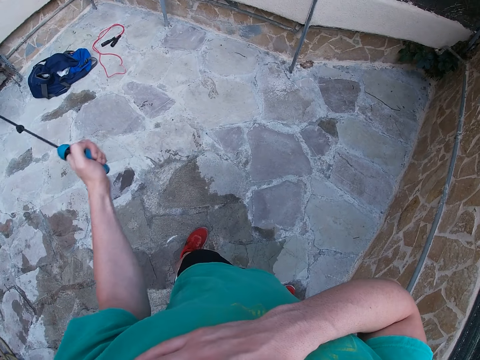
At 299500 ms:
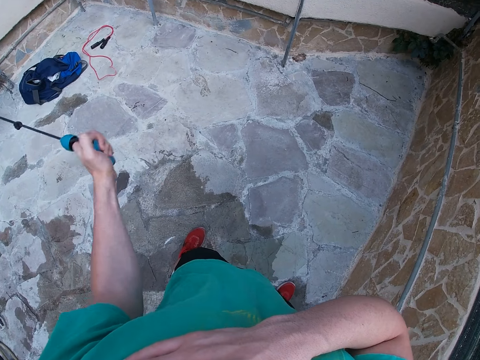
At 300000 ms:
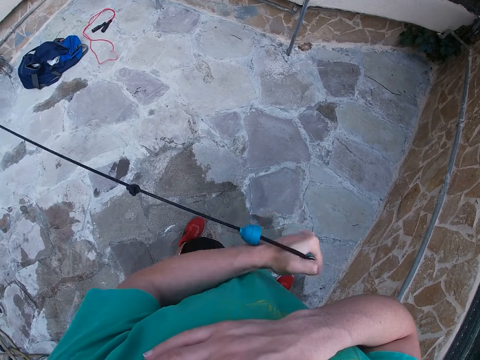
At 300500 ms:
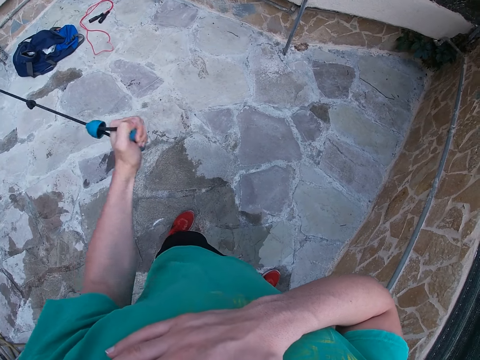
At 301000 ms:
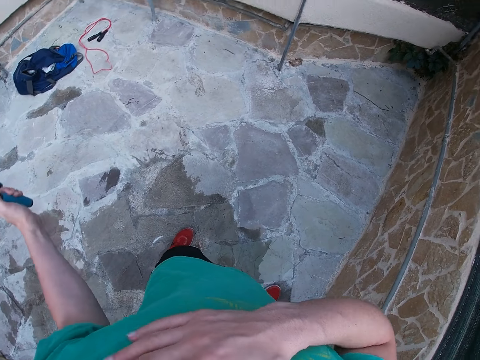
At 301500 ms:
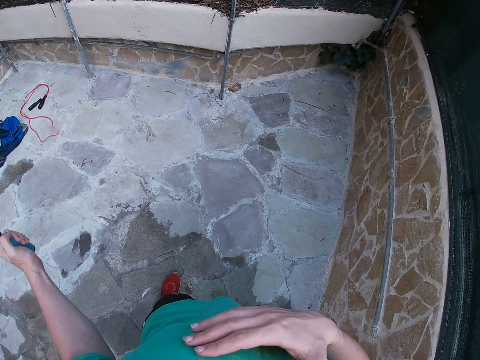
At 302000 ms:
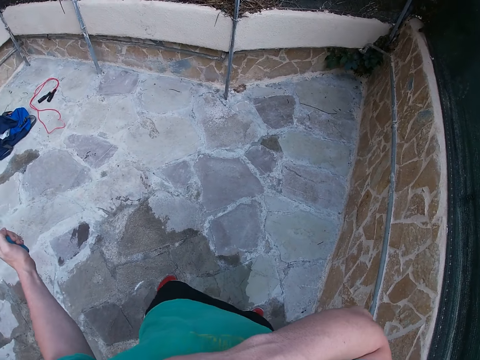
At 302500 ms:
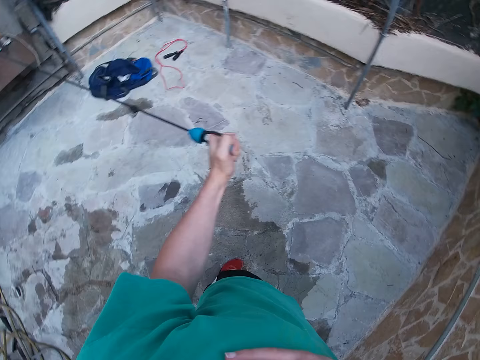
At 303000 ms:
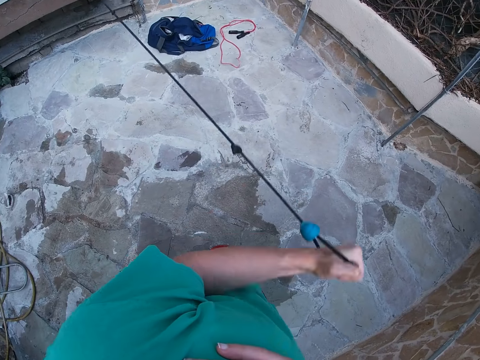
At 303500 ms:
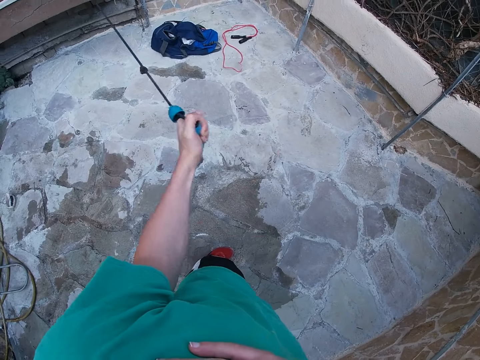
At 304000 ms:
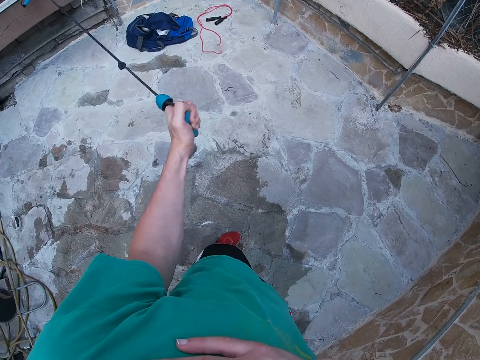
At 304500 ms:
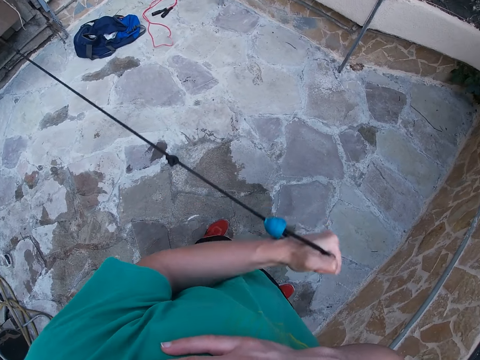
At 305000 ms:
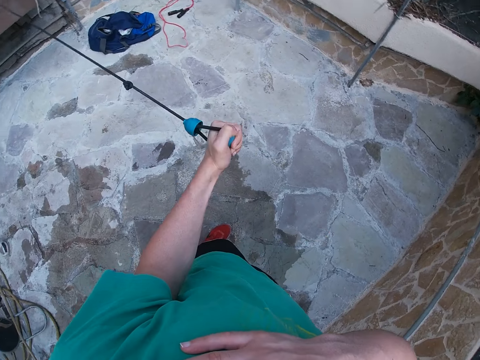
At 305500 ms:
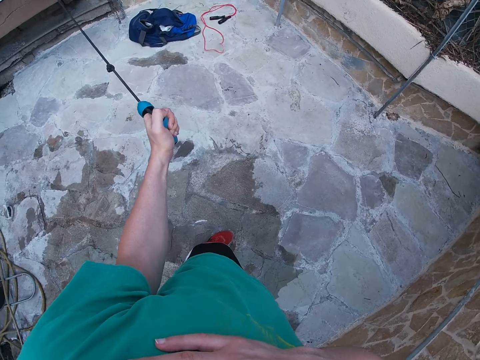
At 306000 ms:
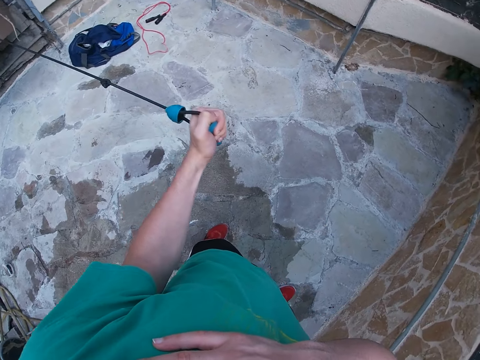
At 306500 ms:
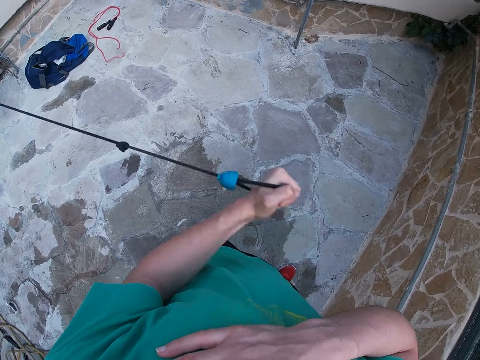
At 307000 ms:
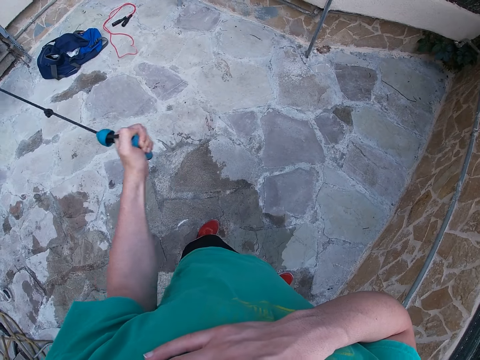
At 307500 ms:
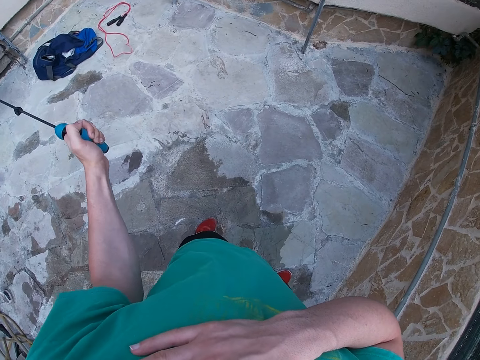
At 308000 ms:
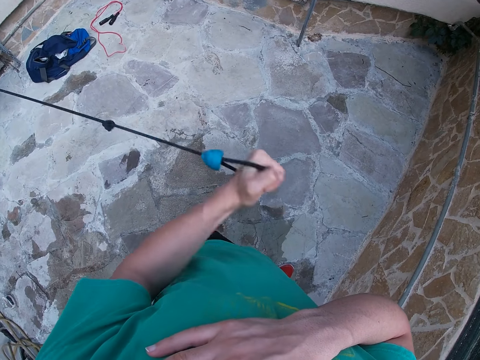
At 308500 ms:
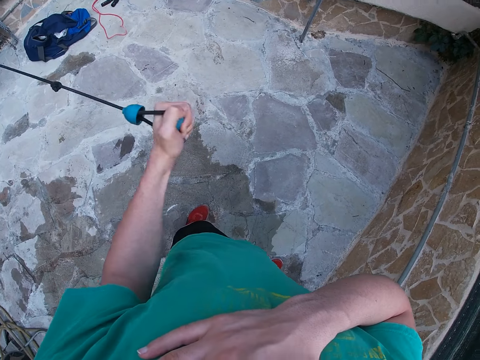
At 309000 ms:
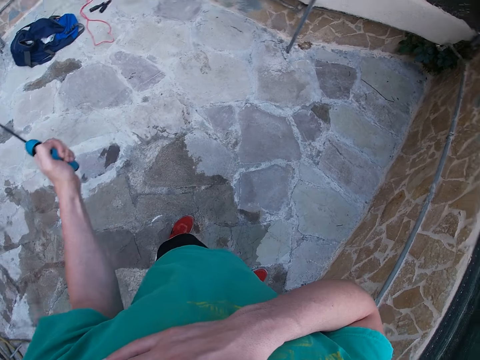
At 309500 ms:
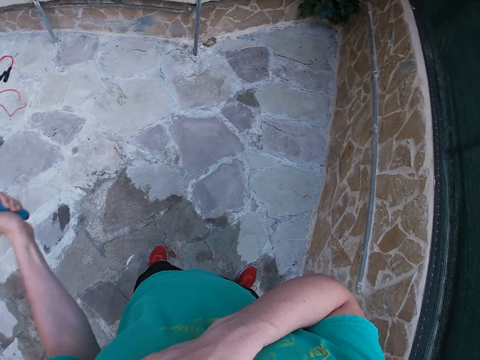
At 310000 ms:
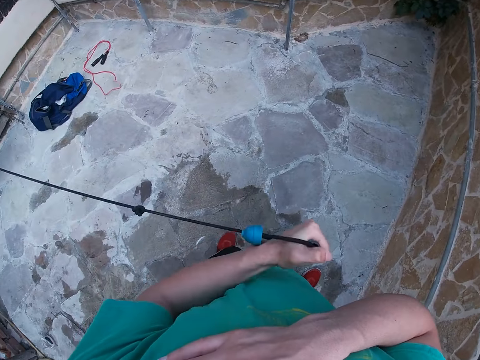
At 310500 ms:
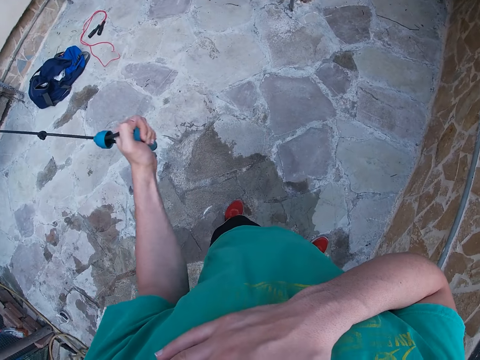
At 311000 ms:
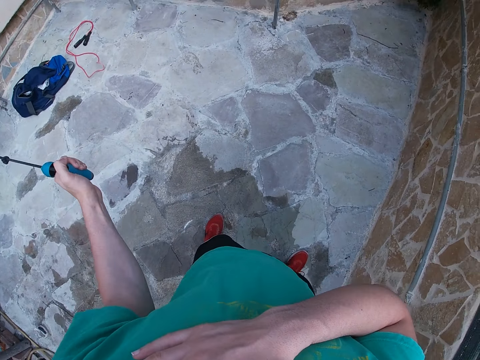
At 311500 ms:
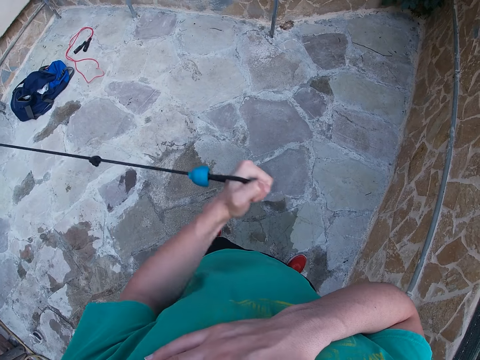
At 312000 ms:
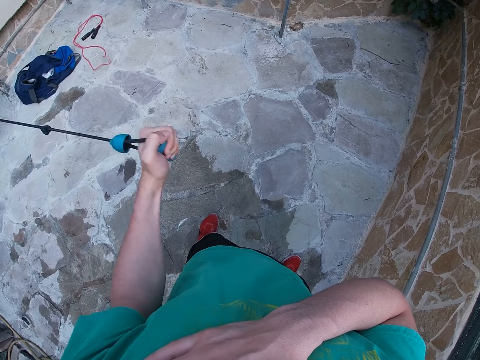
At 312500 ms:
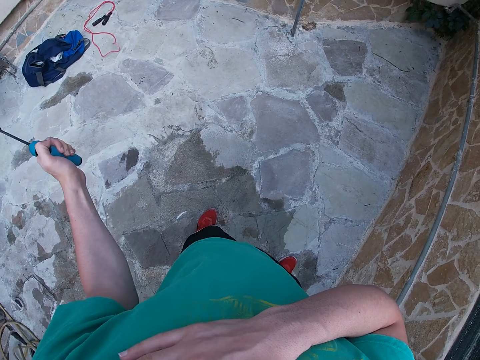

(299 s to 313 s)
The camera wearer looks around. They pull an elastic pull rope.

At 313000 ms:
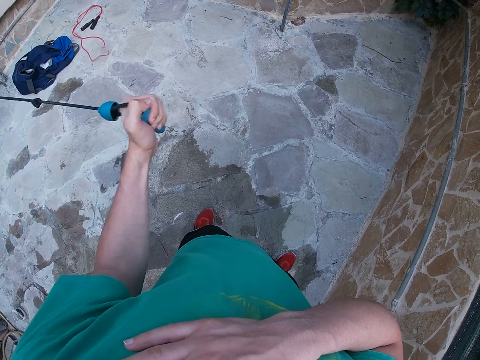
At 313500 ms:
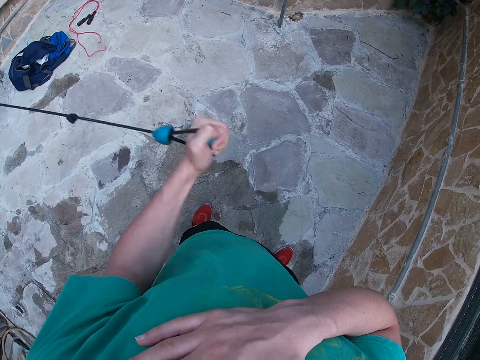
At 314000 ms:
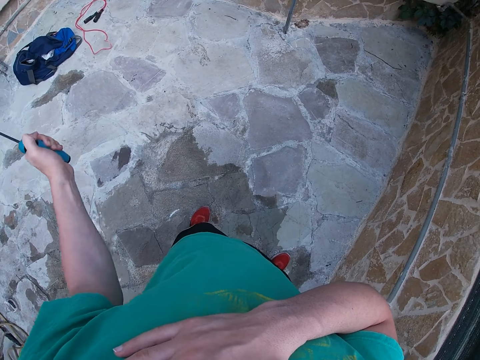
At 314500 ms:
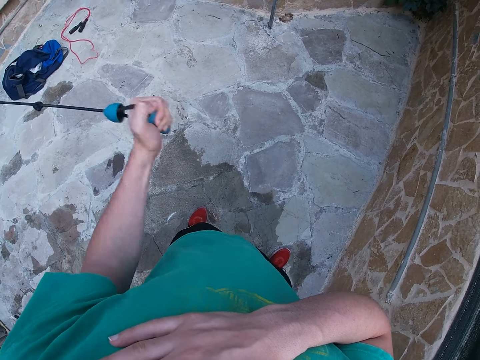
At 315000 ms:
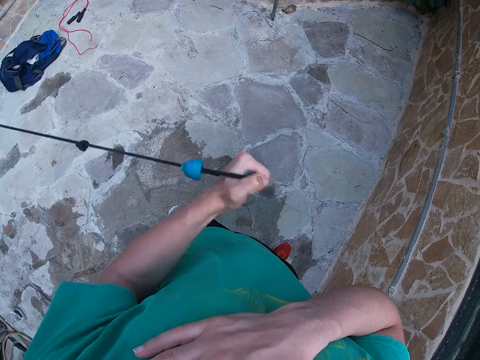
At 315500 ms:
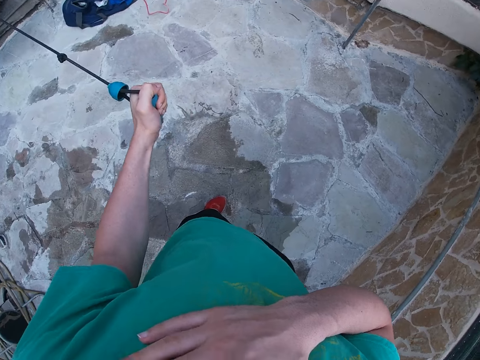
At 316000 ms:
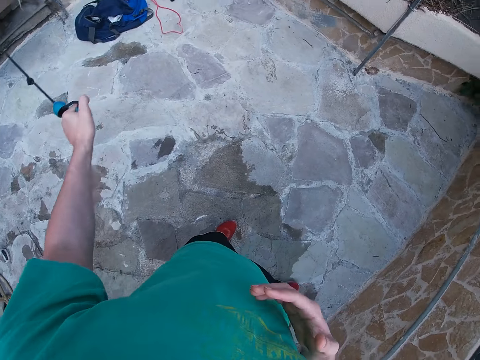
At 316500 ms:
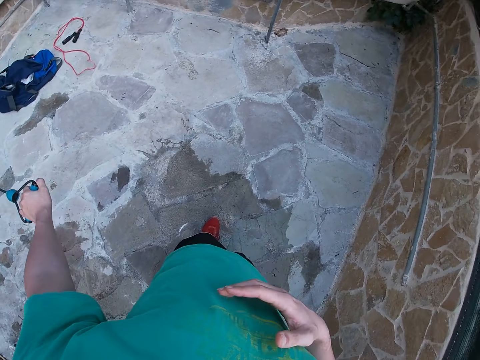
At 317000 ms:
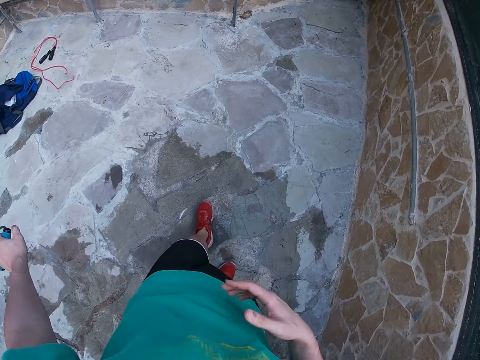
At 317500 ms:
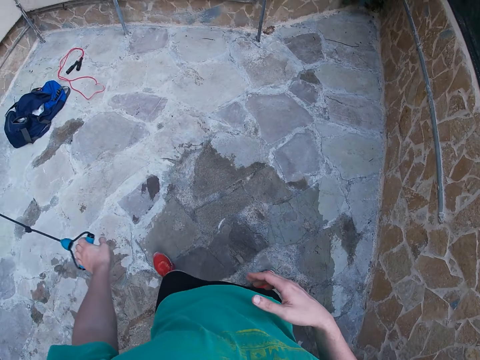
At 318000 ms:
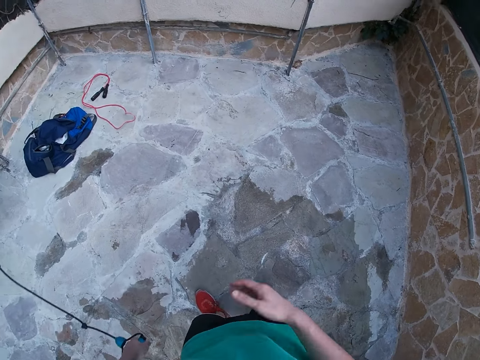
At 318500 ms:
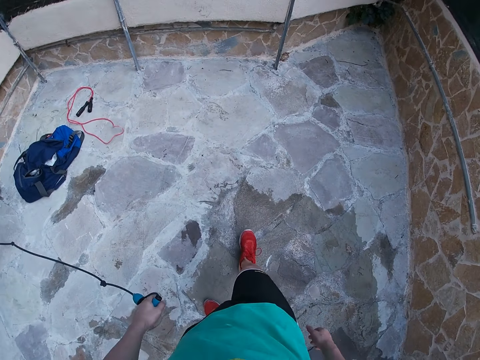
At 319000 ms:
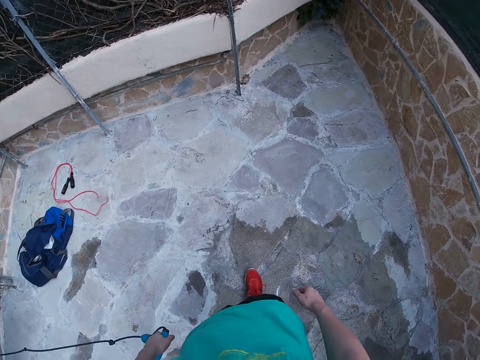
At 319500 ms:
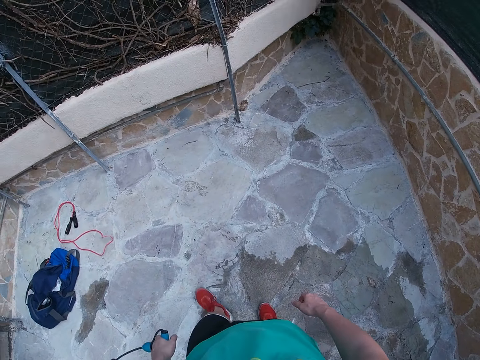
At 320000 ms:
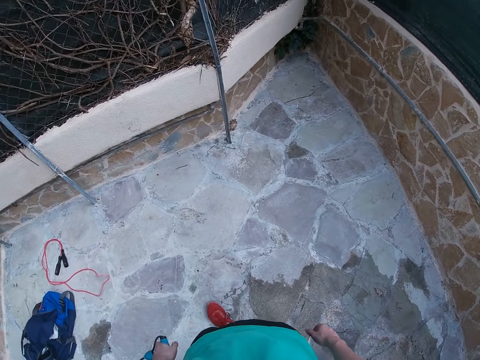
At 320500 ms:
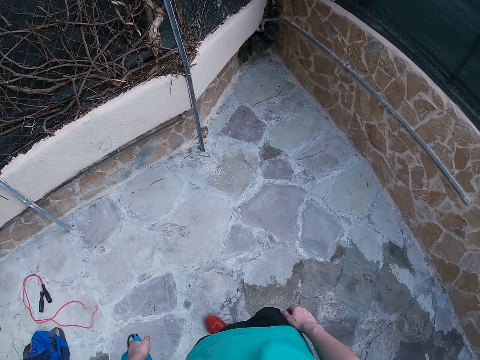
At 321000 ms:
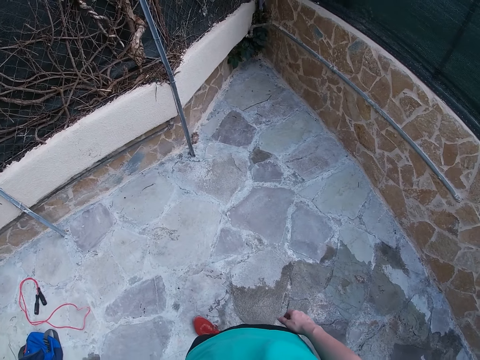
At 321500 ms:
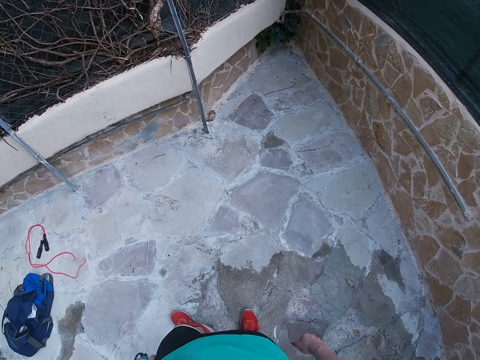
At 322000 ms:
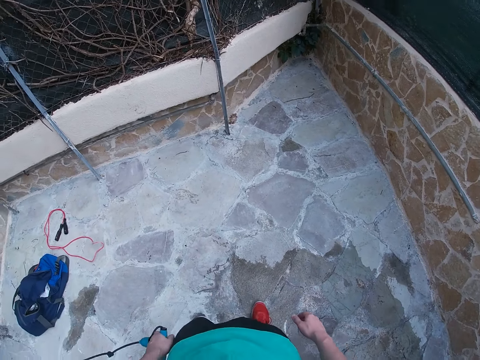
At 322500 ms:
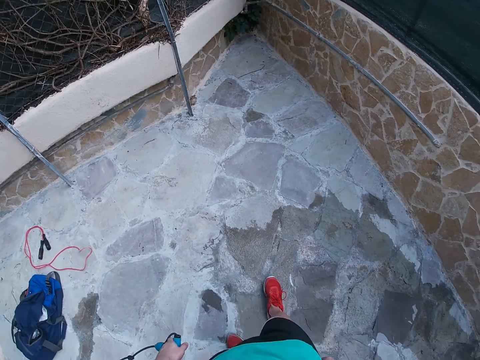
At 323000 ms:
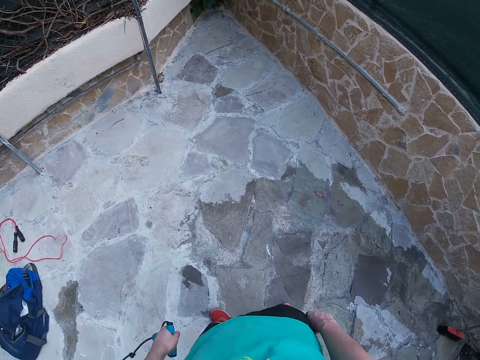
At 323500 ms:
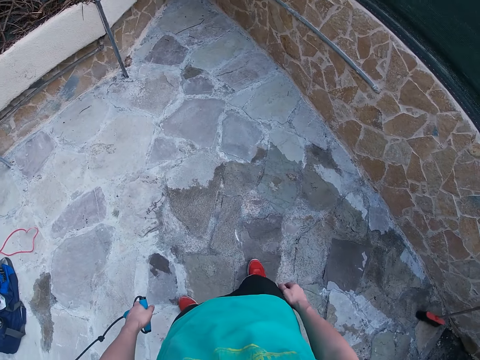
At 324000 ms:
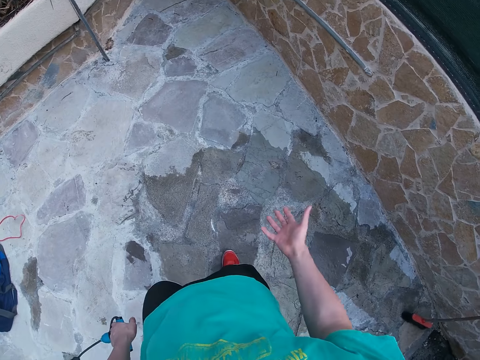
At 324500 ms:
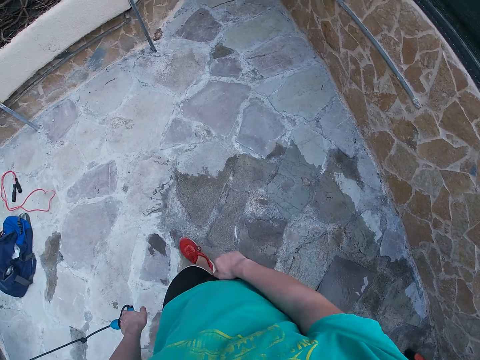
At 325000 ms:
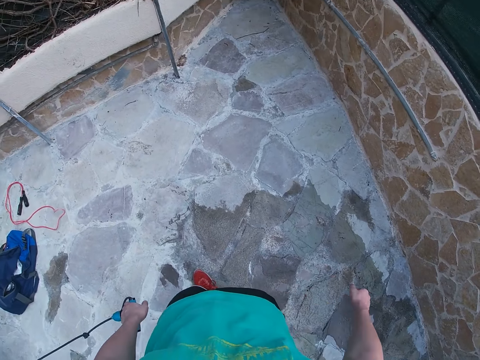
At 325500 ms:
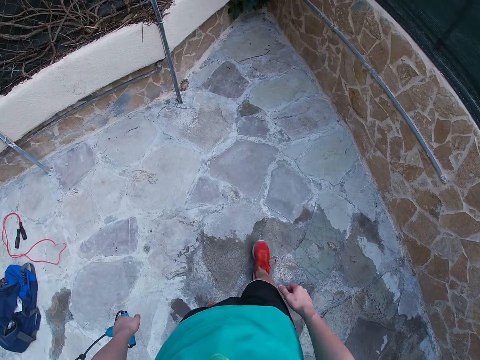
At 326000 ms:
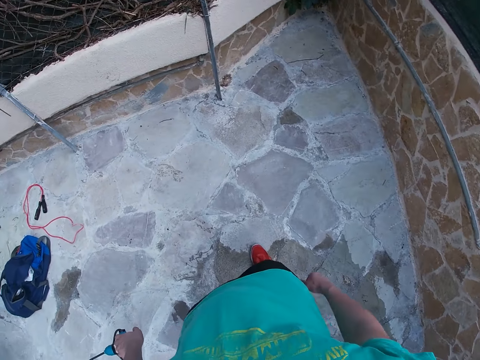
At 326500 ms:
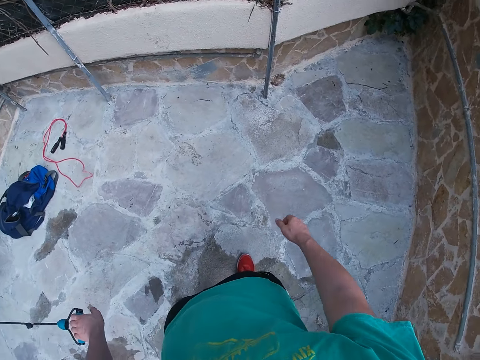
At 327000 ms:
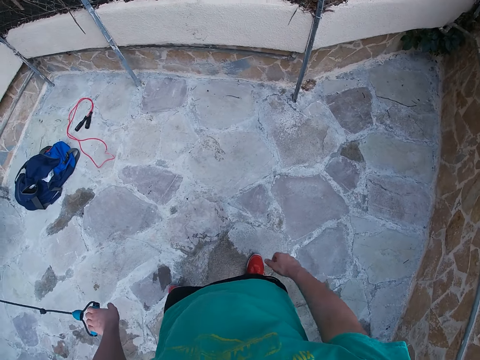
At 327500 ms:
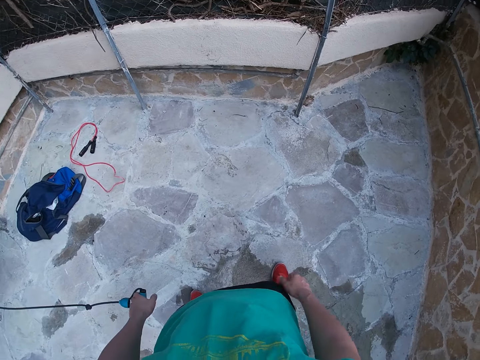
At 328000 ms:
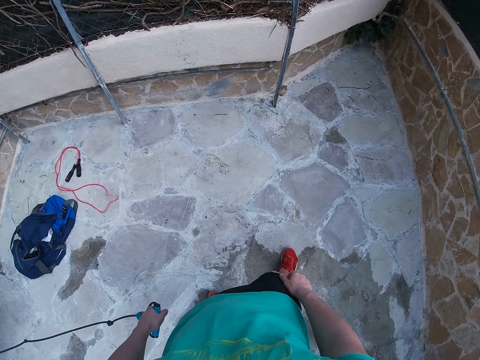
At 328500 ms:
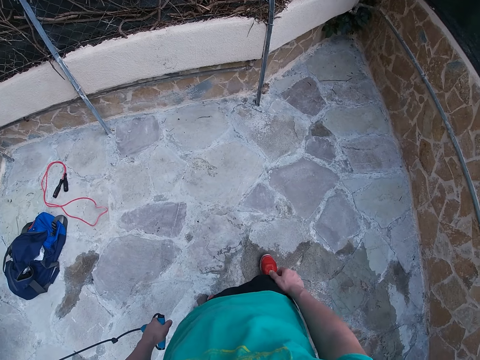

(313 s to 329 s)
The camera wearer walks in the workout yard. He looks around. He swings his right hand. He walks around and looks around.
